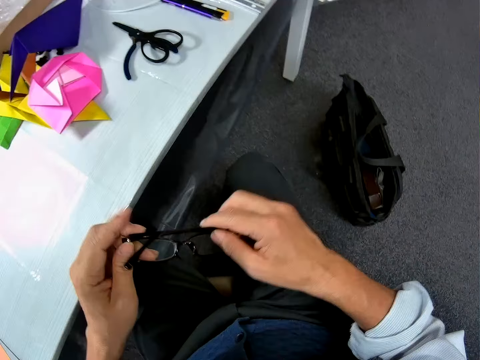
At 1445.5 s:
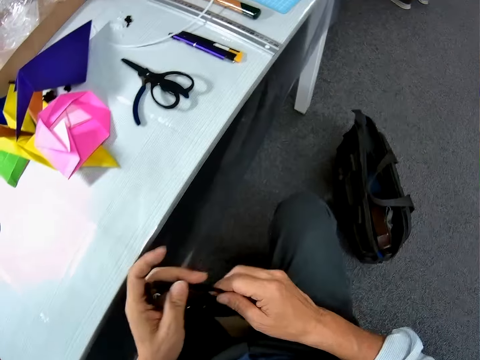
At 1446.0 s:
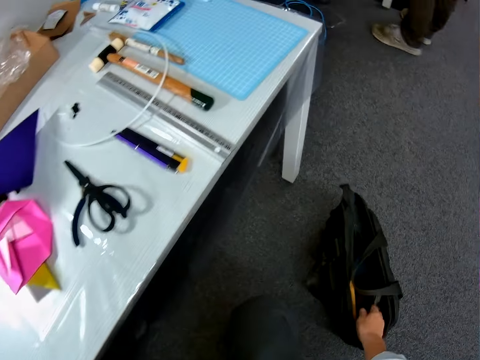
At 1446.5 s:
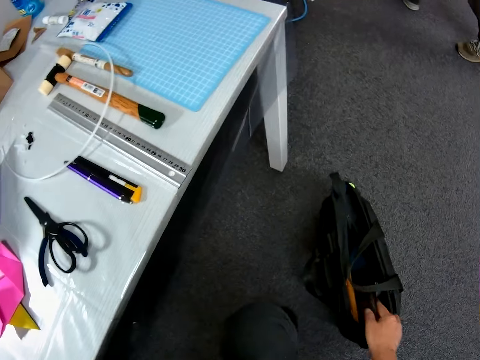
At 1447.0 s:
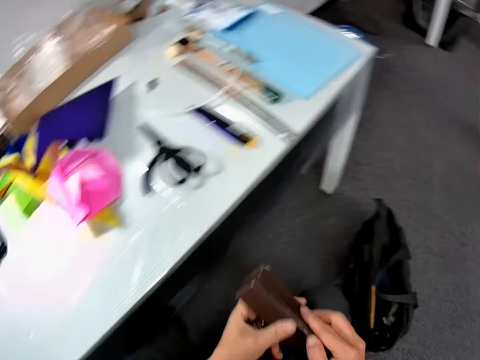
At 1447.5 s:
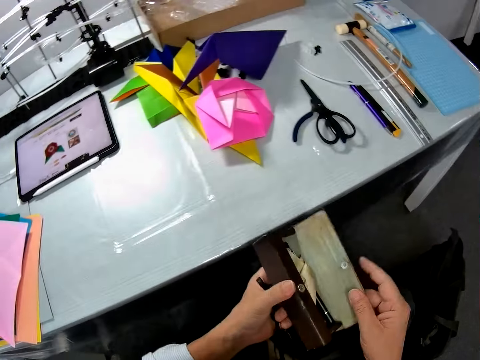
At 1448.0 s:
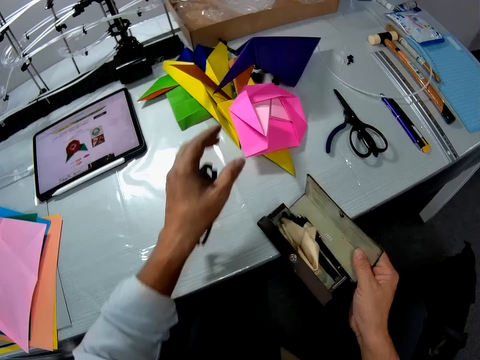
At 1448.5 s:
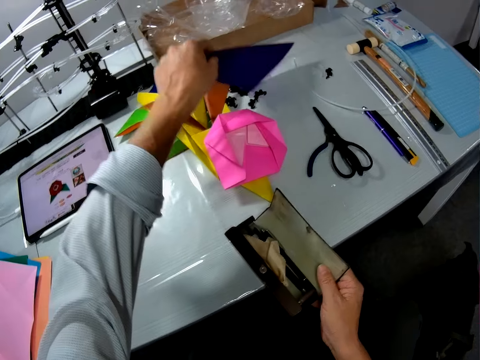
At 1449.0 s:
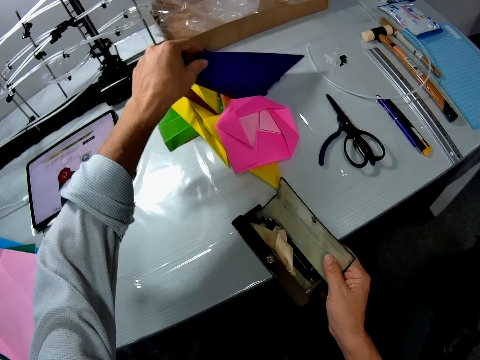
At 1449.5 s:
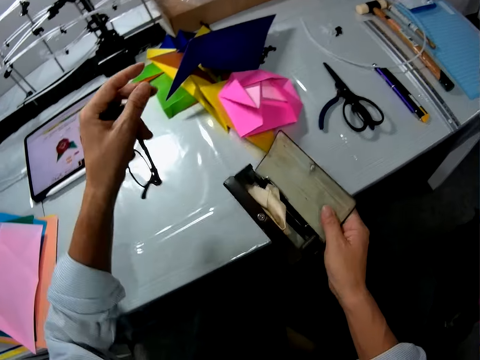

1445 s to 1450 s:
The camera wearer folds the glasses with her hands. A person walks. The camera wearer picks up a glasses case from a bag on the floor. She opens the glasses case in her hands. She picks up a crafting paper. She places the glasses case on the table. She moves a colored paper on the table. She puts the crafting paper on the desk.
